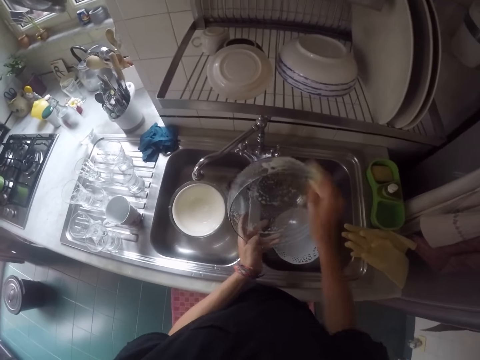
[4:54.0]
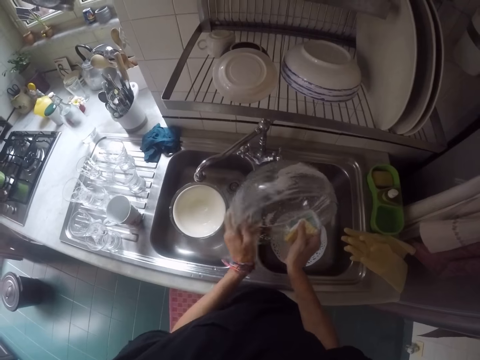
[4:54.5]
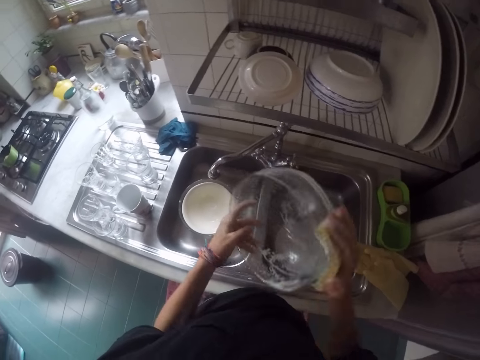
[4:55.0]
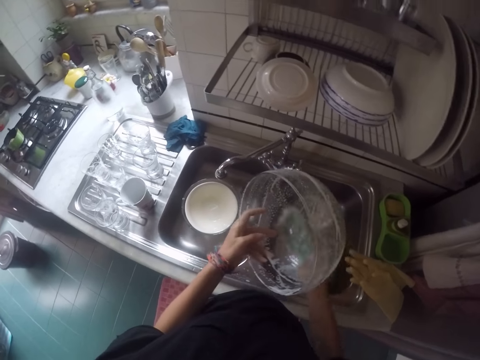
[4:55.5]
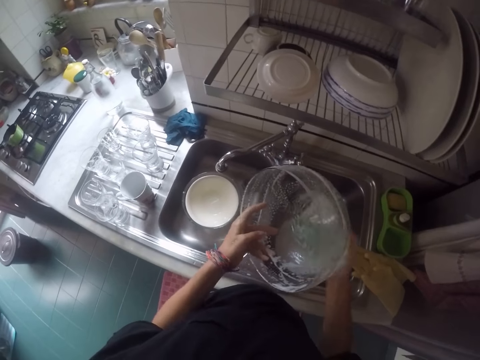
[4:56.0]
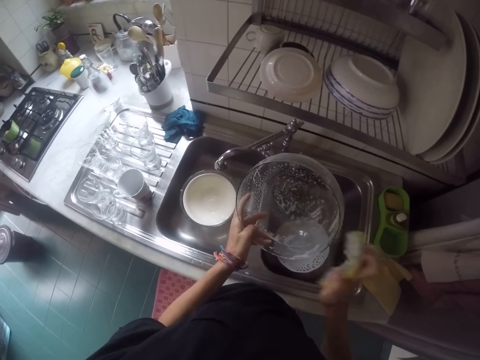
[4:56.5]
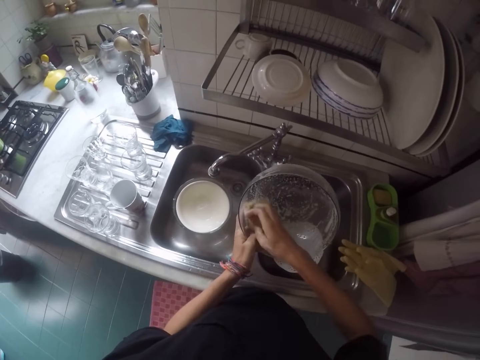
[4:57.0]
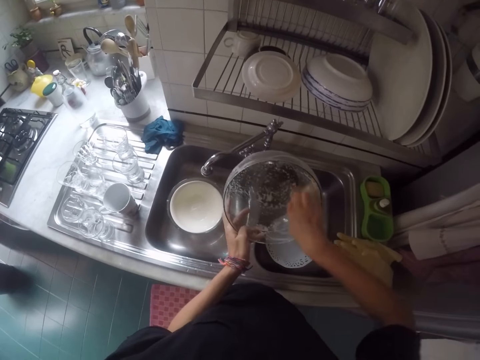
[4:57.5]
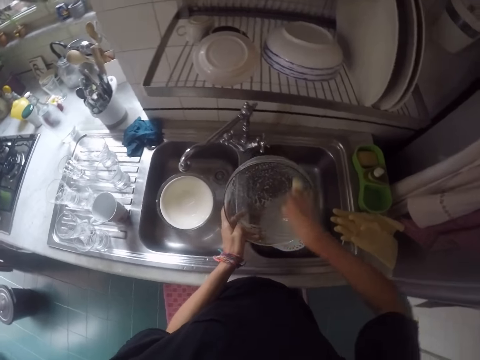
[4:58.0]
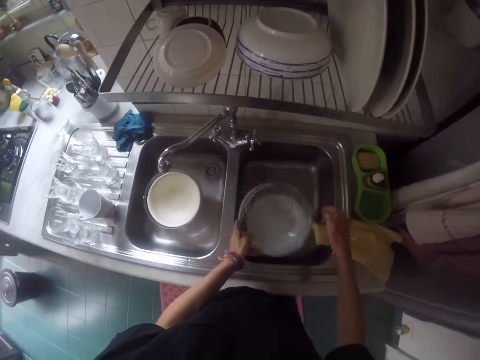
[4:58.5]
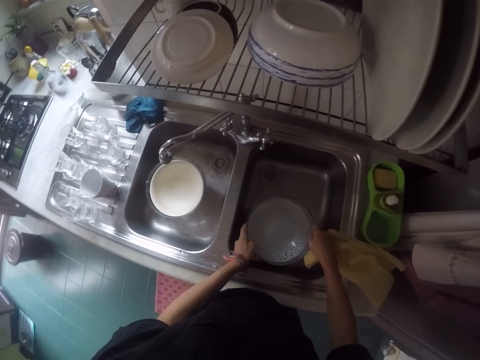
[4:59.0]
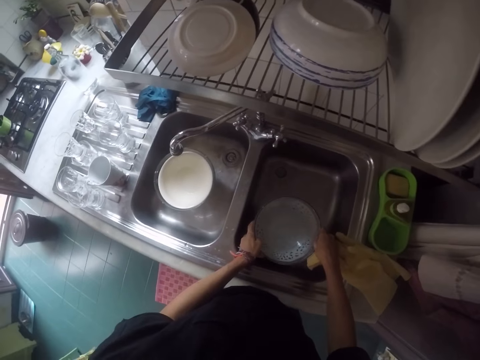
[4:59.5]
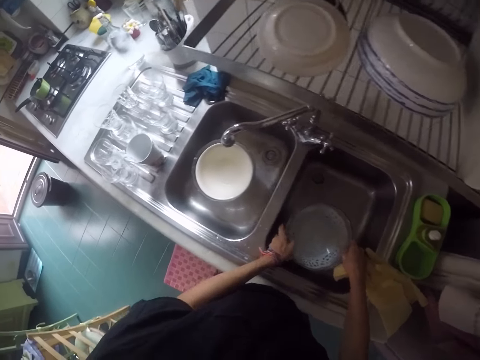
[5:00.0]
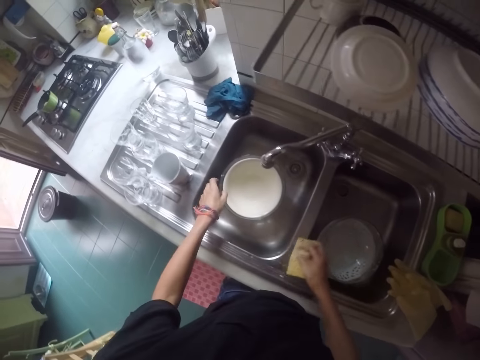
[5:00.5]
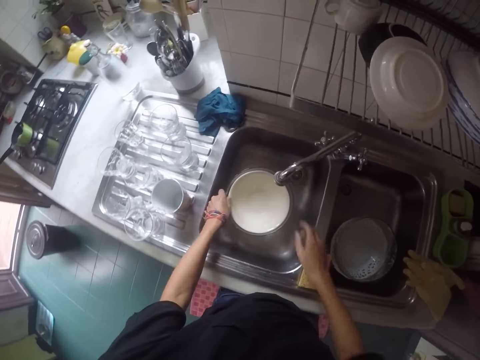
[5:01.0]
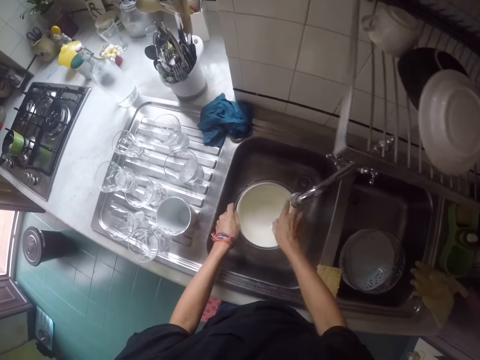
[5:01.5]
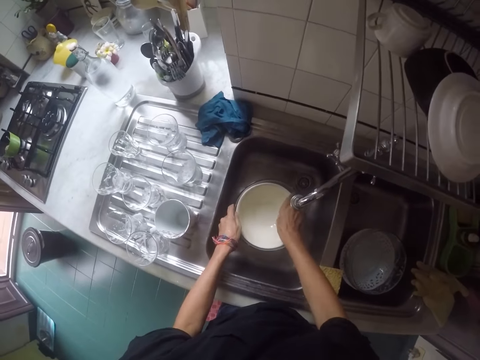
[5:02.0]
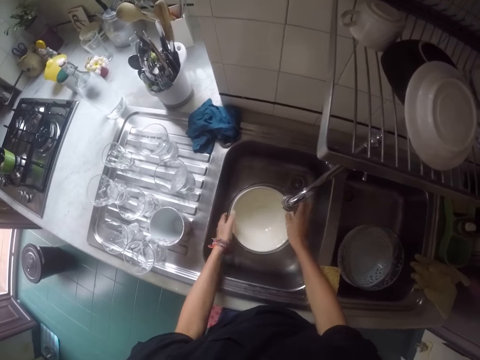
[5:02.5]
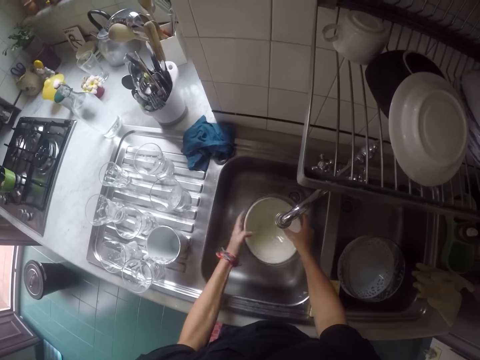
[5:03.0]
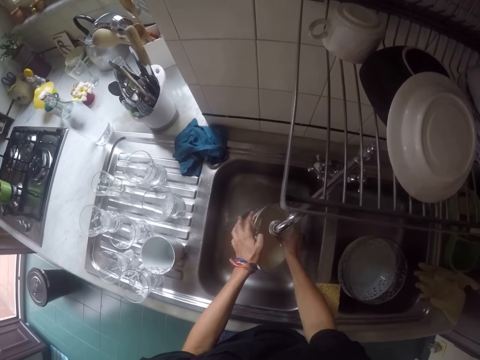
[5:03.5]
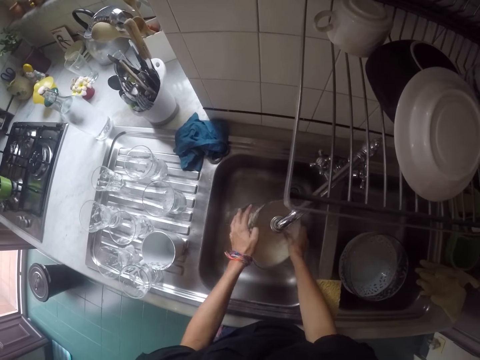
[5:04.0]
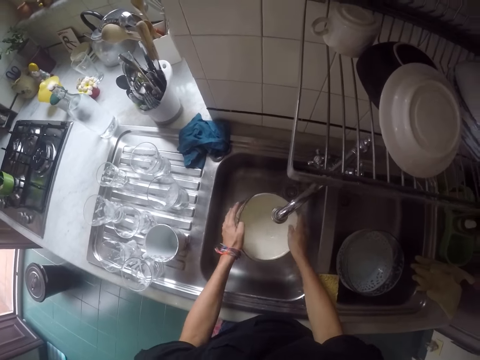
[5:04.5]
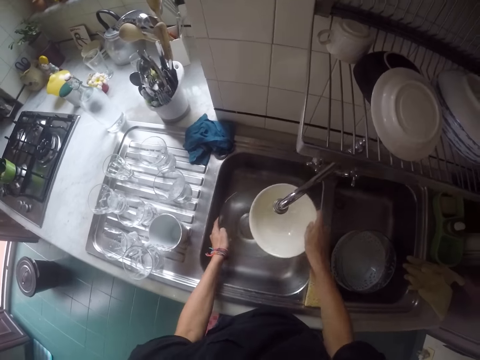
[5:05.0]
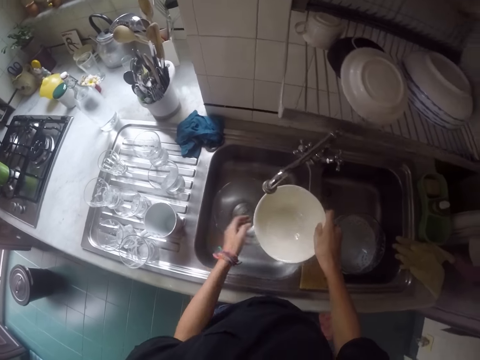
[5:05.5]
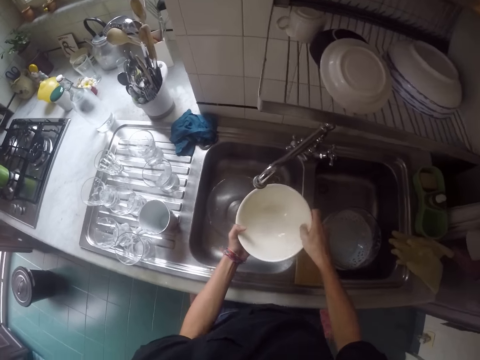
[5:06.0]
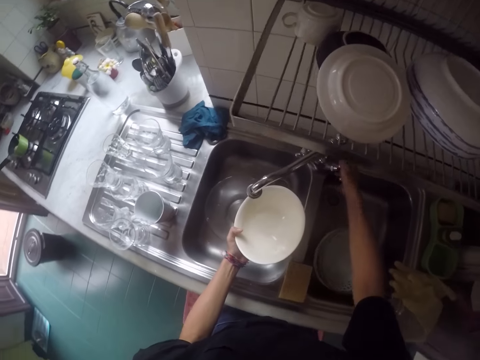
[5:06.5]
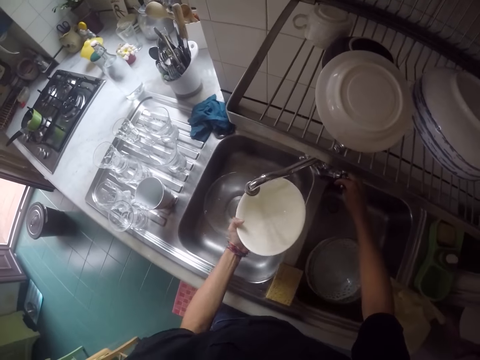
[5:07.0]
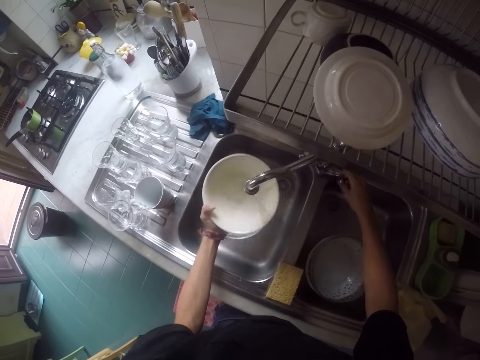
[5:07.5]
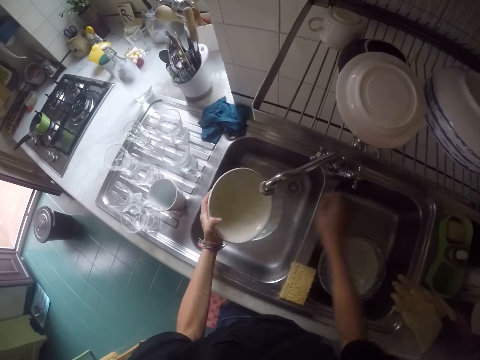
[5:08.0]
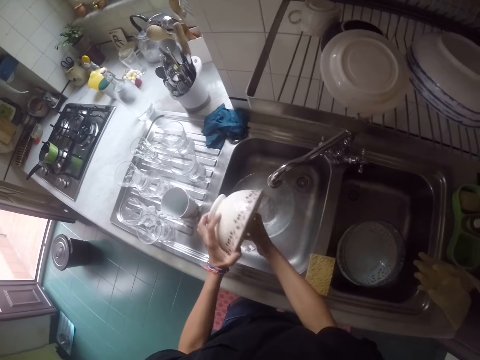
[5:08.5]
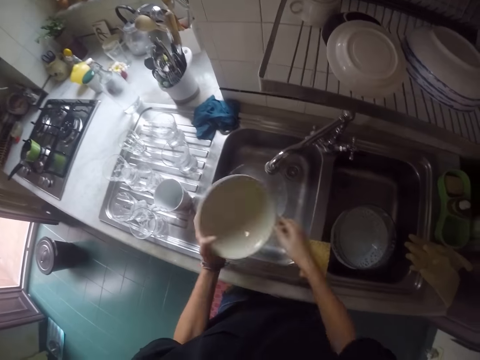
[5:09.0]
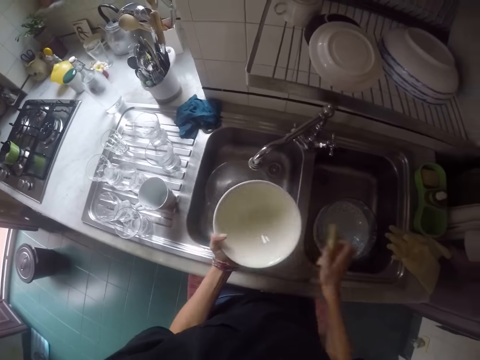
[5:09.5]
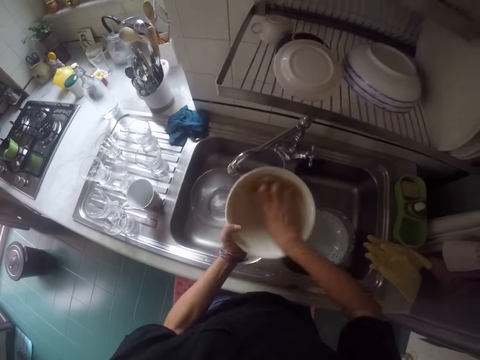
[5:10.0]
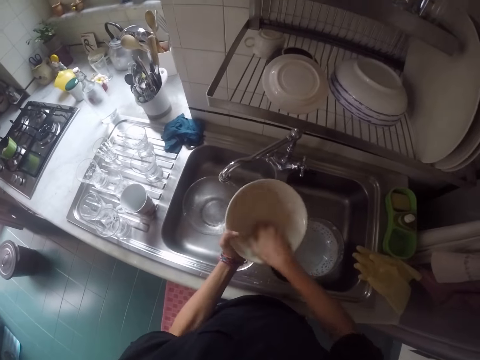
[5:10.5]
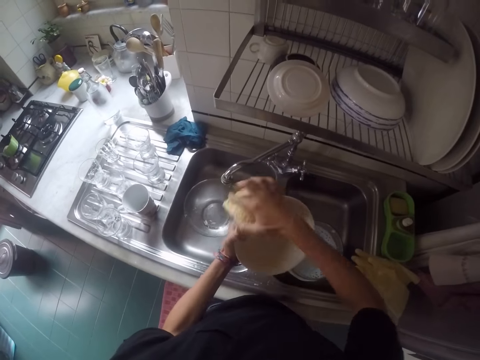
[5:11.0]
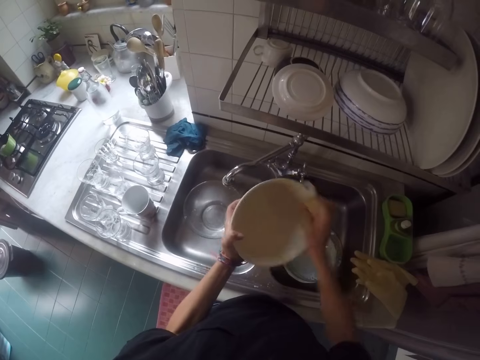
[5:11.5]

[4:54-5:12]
The camera wearer places the bowl on the sink. They move their hands. They place the sponge on the sink. They pick up the bowl from the sink. They release their hand from the bowl. They hold the bowl with two hands. They open the tap. They move the bowl. They close the tap. They pour the water from the bowl. They pick up the sponge from the sink. They wash the bowl.

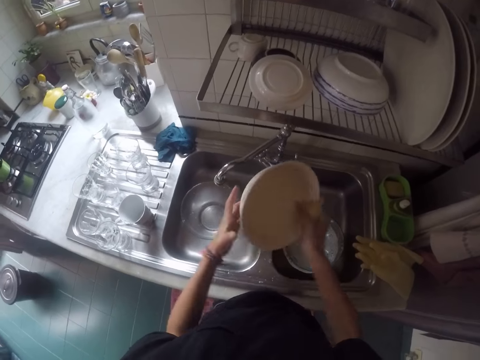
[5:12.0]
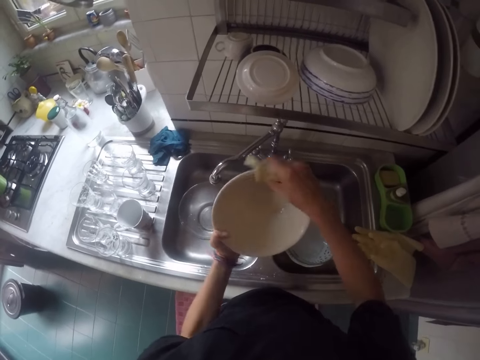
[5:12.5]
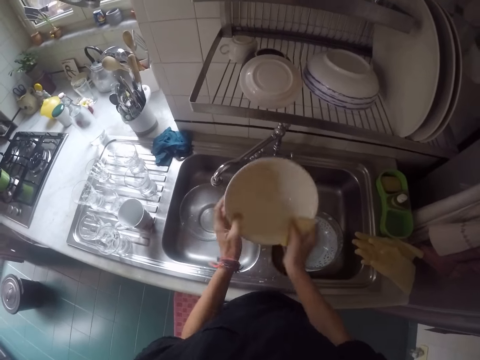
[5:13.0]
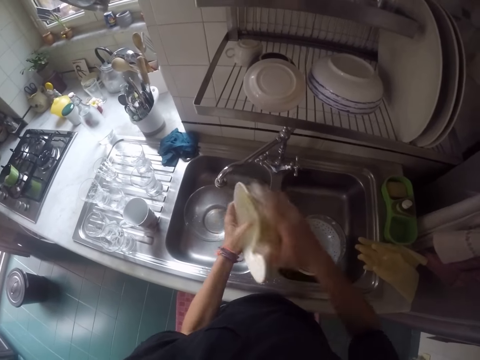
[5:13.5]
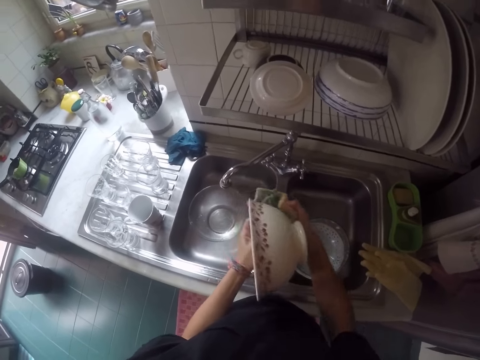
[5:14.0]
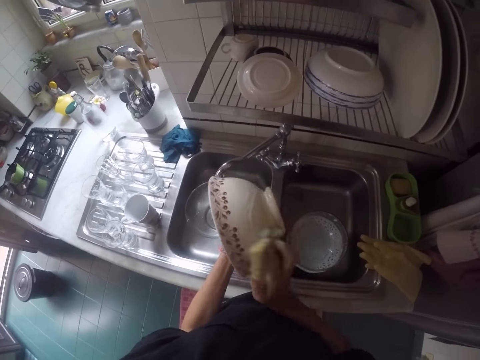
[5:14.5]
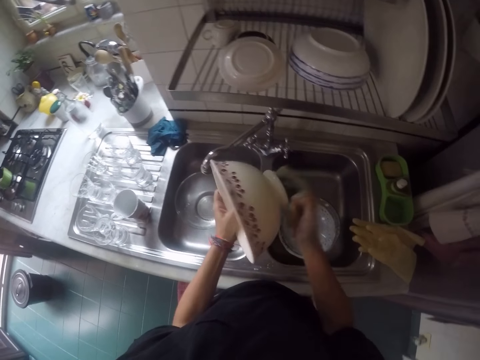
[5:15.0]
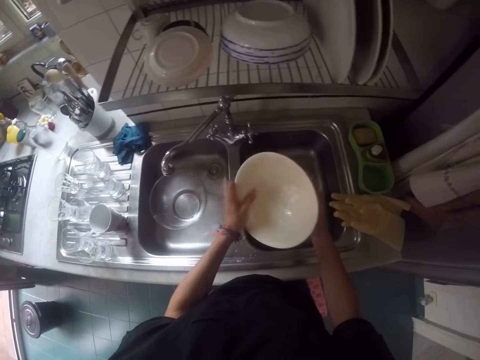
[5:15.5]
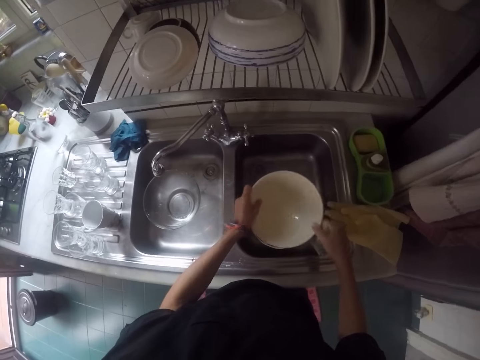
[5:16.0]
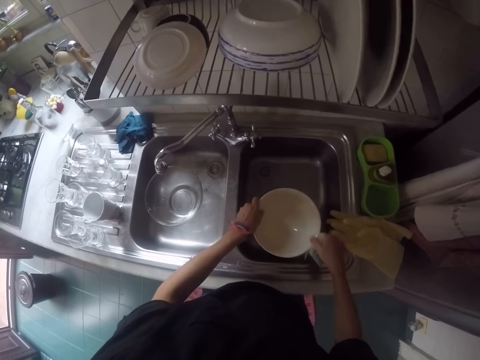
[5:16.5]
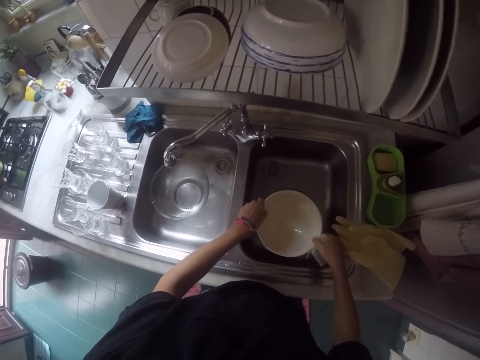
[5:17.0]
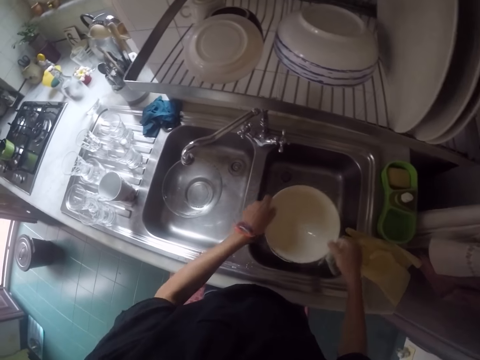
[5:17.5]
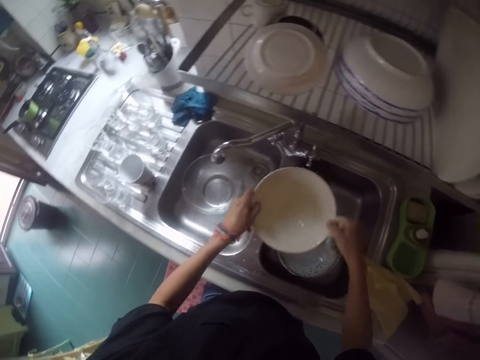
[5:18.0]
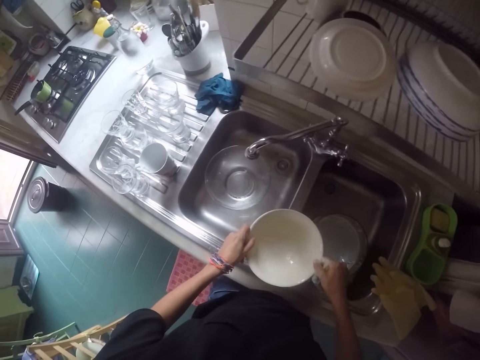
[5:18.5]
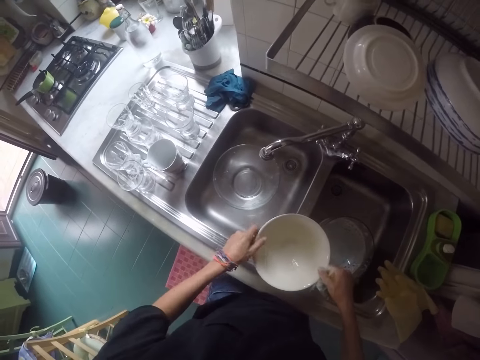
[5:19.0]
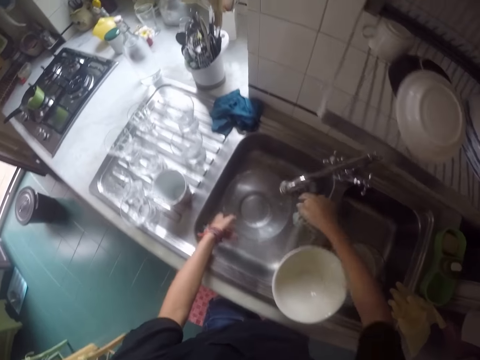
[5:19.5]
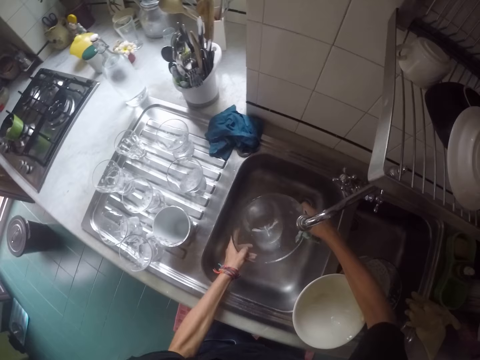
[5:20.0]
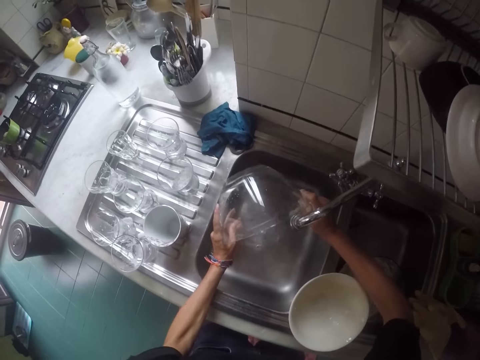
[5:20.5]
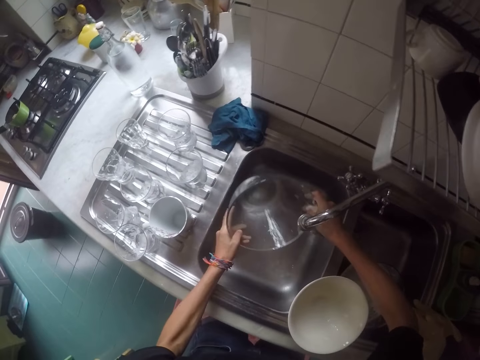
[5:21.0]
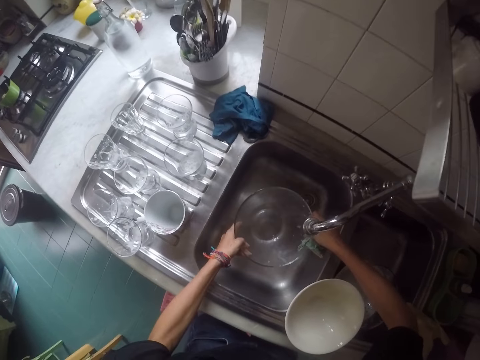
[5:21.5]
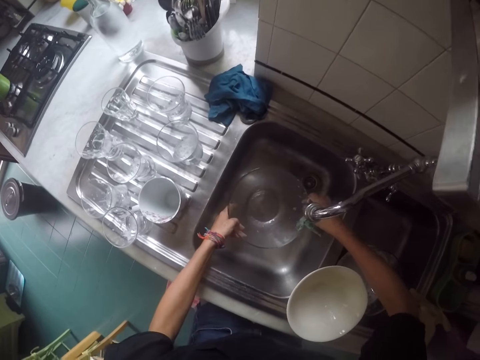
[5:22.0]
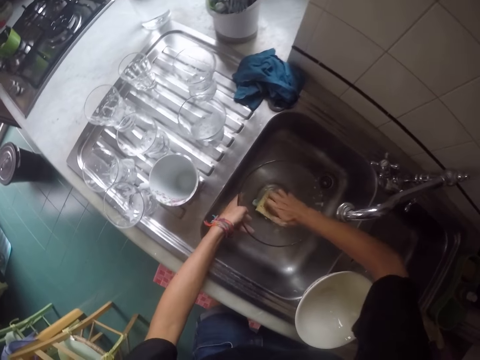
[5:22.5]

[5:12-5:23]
The camera wearer places the bowl in the sink. They carry the bowl. They place the bowl on the sink. They pick up the bowl from the sink. They pour water from the bowl.
